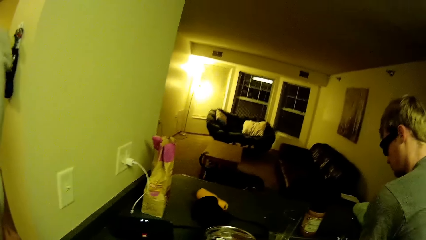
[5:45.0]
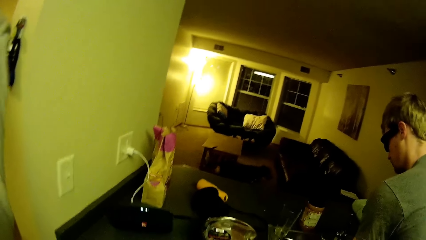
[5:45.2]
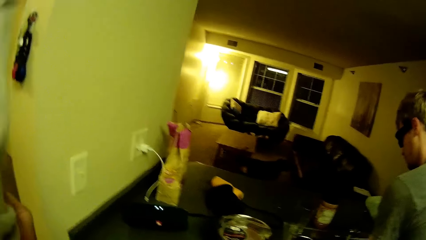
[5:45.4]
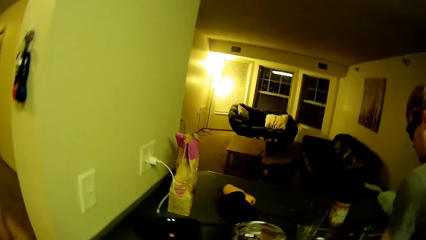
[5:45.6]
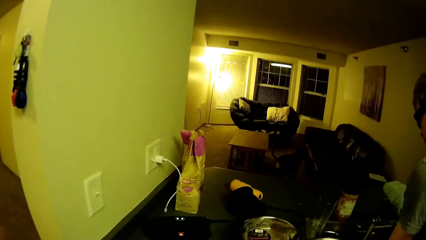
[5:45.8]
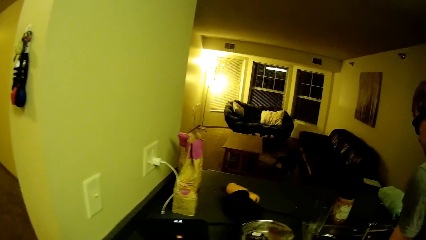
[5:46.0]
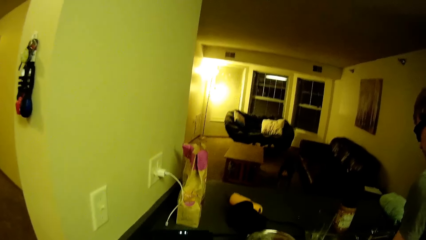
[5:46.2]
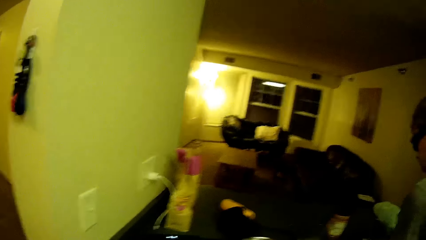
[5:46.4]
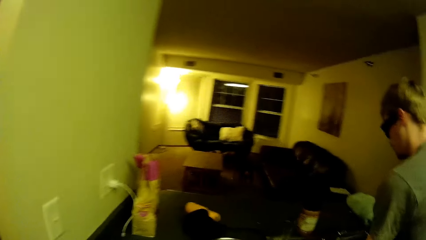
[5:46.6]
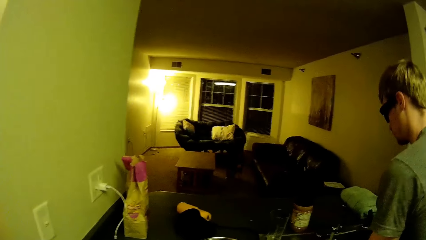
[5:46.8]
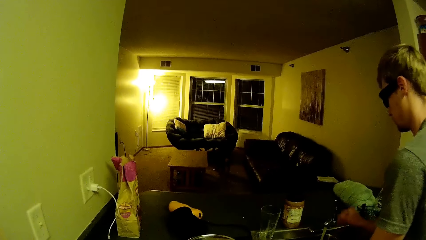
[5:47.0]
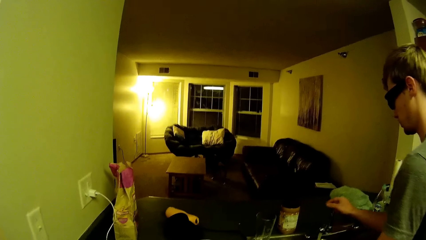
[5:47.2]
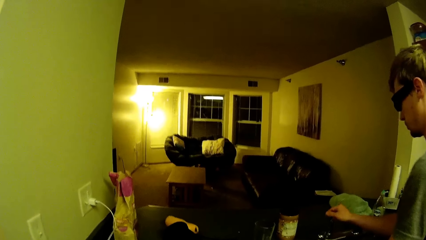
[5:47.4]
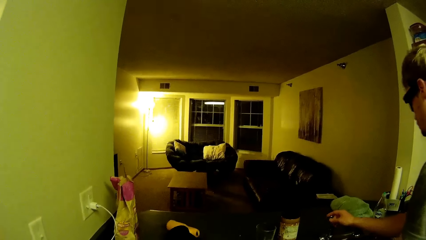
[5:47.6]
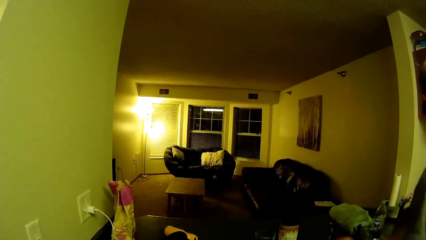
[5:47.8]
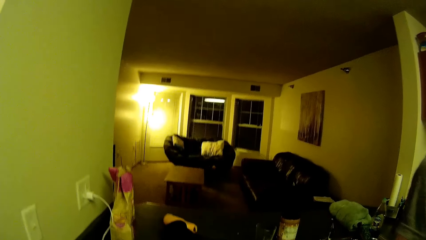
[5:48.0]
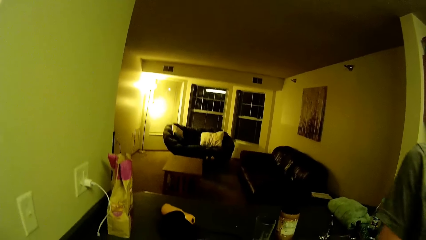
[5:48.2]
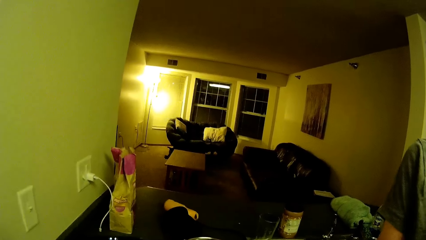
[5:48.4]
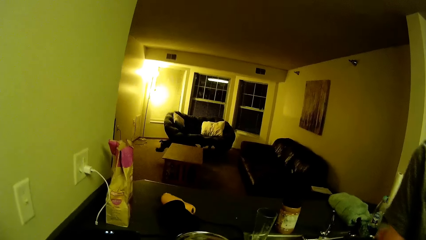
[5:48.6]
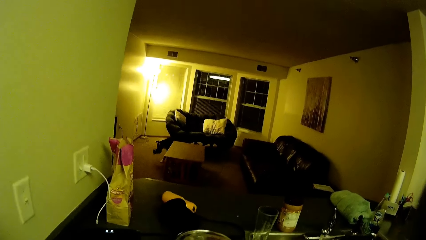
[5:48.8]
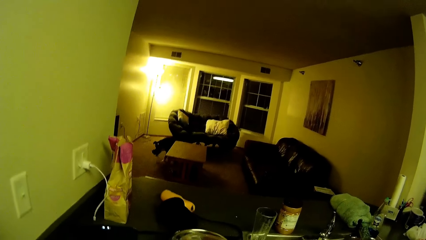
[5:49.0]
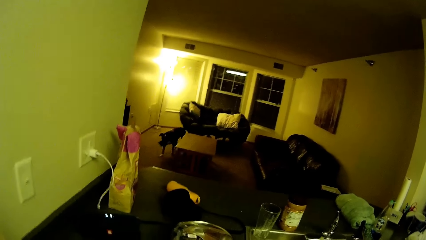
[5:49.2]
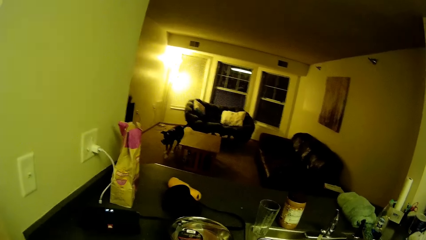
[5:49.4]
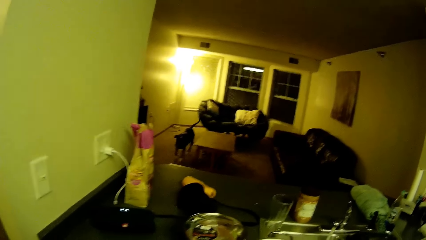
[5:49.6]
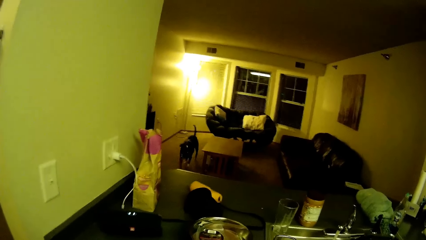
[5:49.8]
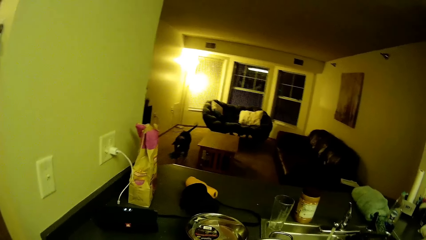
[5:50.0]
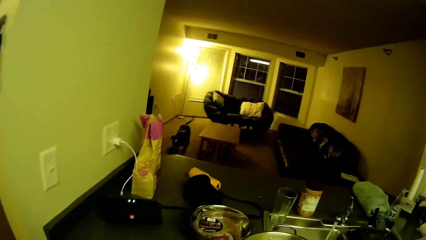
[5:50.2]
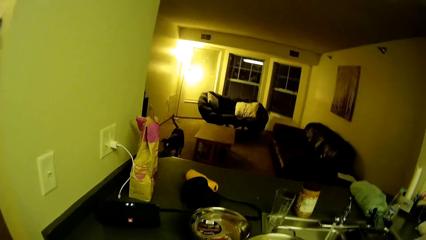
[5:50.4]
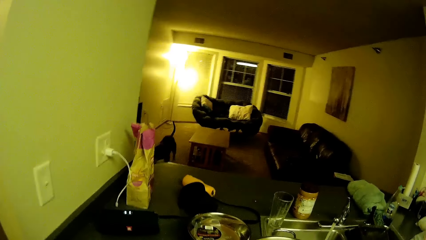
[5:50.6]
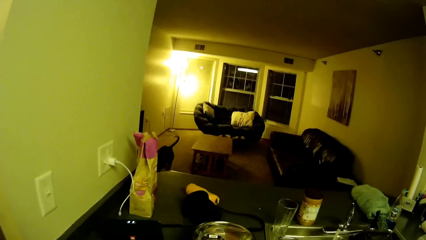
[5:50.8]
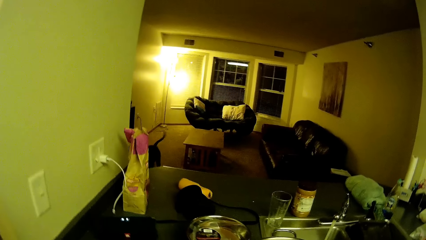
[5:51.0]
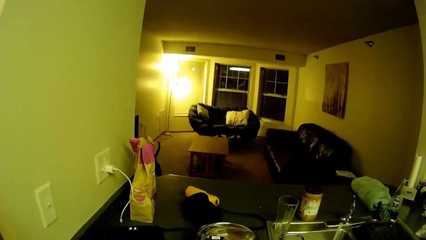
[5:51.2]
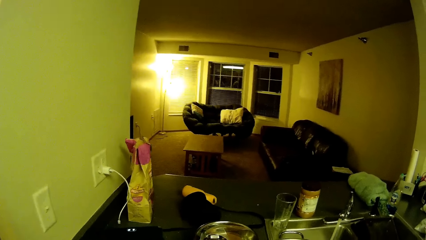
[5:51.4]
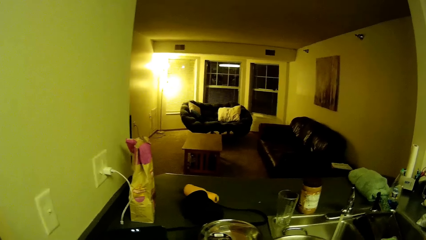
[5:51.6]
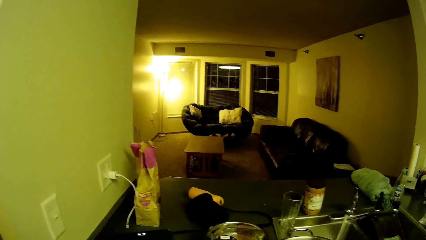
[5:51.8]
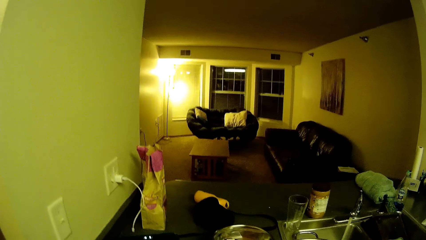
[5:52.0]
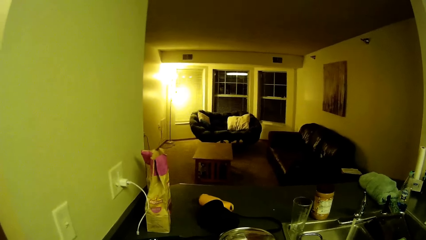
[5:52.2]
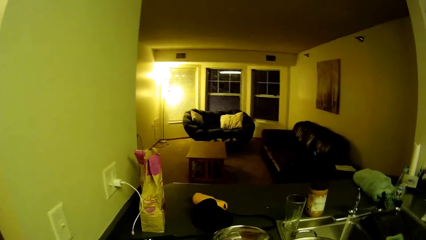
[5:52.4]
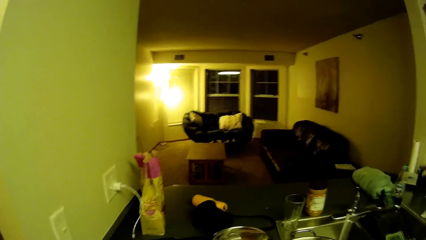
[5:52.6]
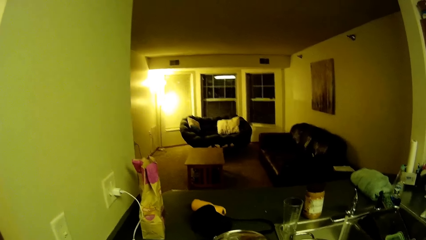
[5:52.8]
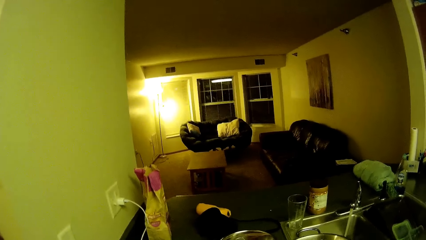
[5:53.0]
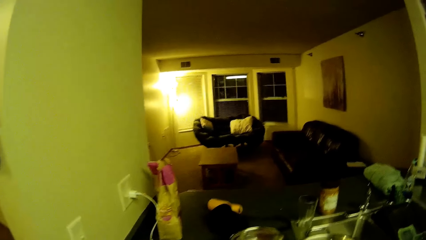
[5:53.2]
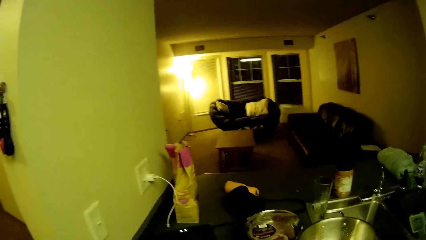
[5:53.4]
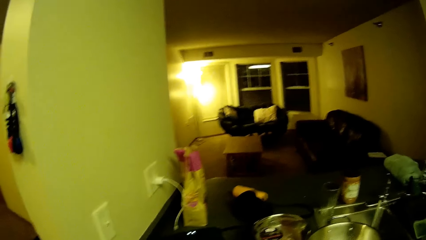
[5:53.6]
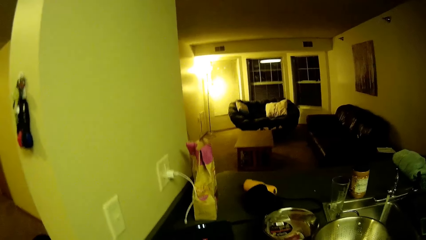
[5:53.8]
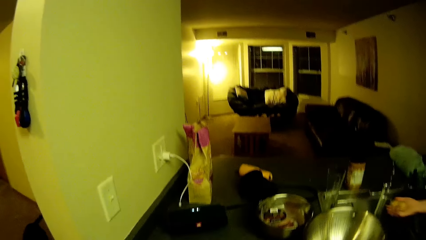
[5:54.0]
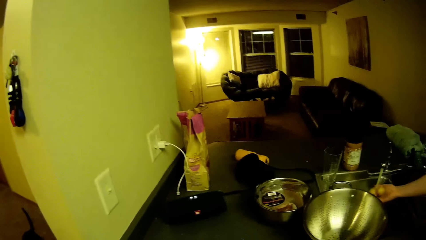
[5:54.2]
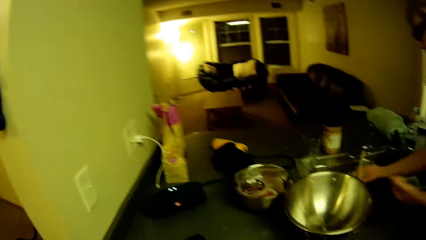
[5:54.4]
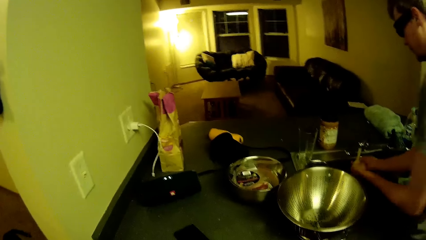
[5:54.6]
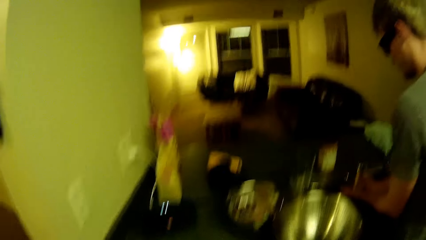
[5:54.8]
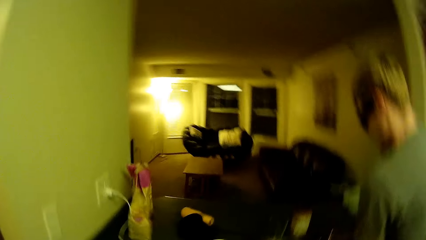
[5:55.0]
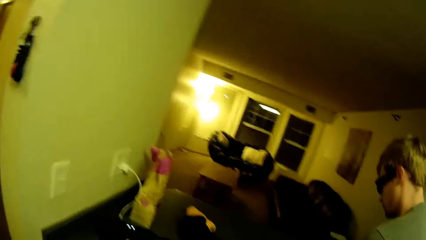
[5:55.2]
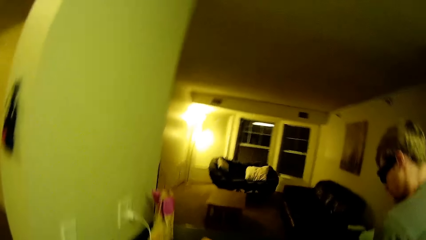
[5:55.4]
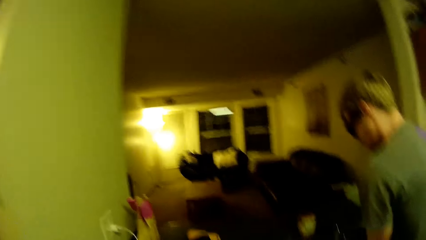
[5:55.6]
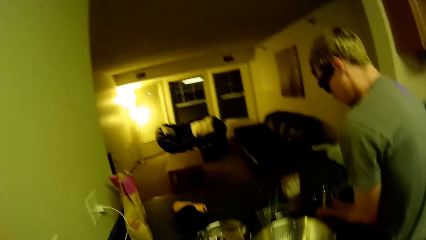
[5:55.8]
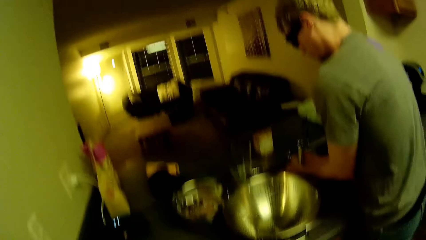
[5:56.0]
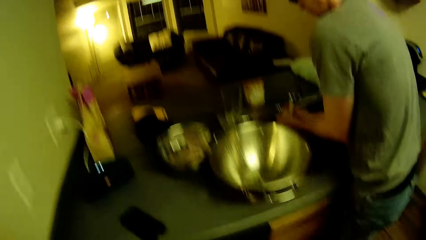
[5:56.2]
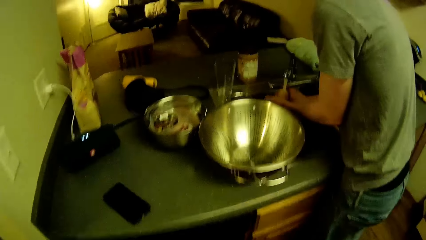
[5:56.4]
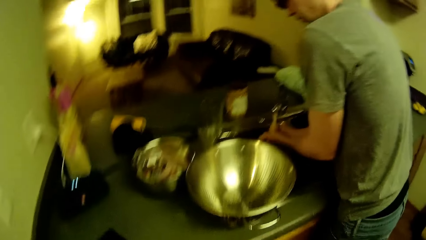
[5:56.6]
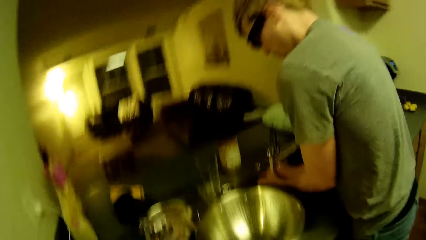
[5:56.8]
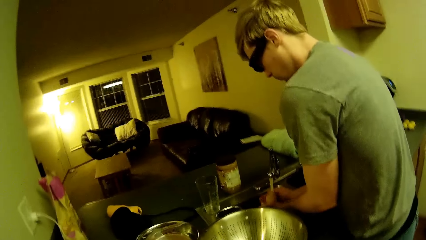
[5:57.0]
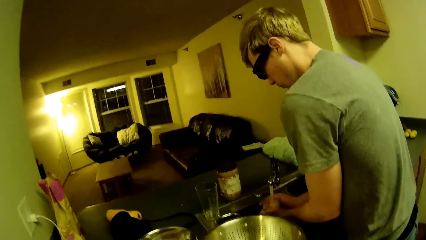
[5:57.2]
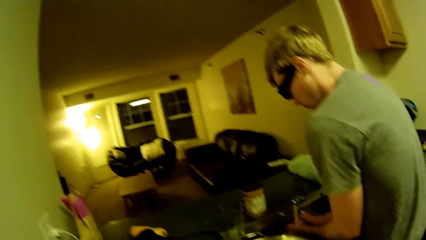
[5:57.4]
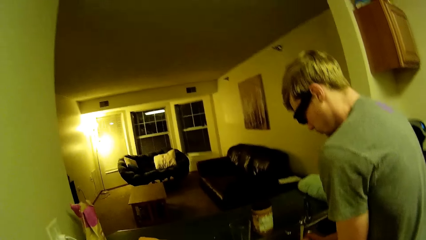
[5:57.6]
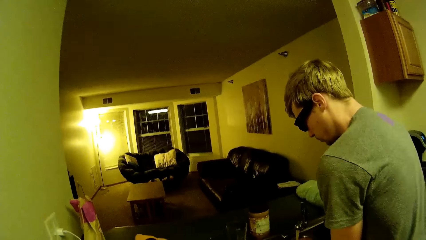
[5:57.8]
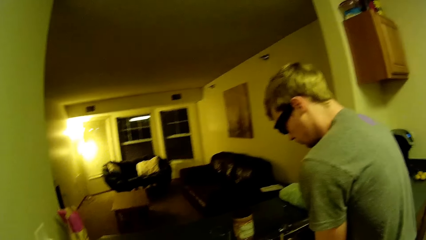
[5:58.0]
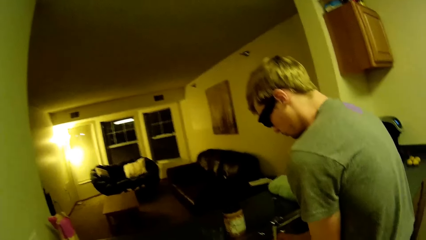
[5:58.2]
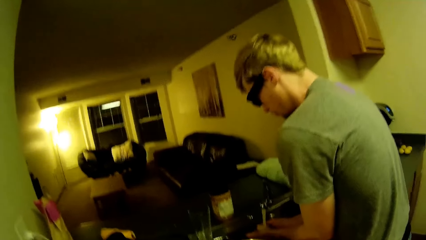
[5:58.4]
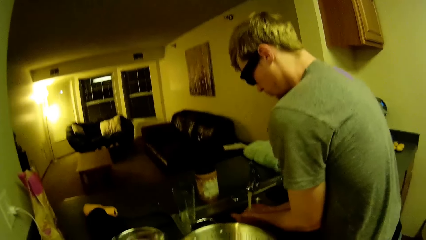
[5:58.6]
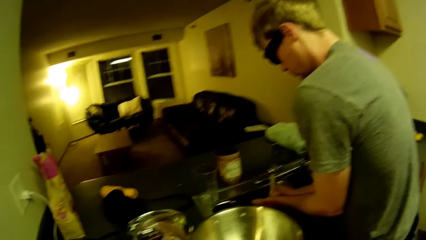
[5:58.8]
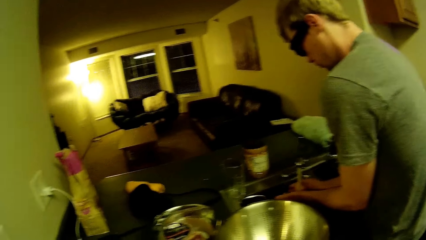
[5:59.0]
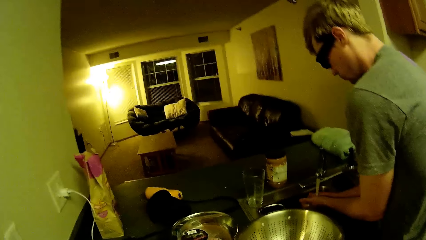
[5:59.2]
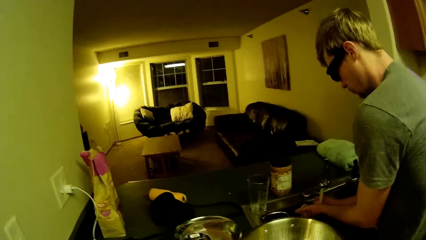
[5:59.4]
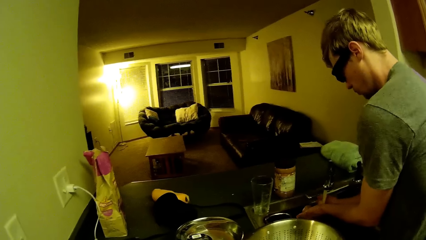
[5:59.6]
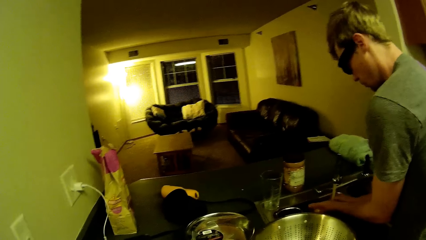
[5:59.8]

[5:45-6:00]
The camera wearer looks at the wall. The man washes his hands.
